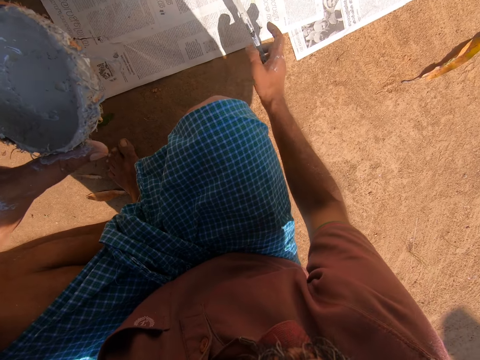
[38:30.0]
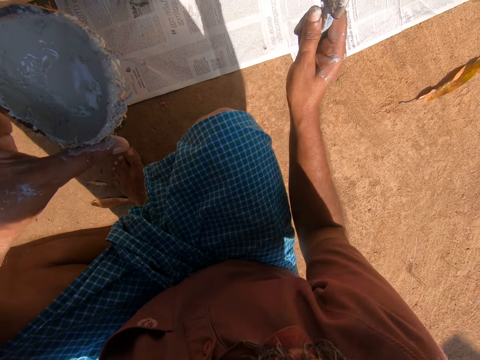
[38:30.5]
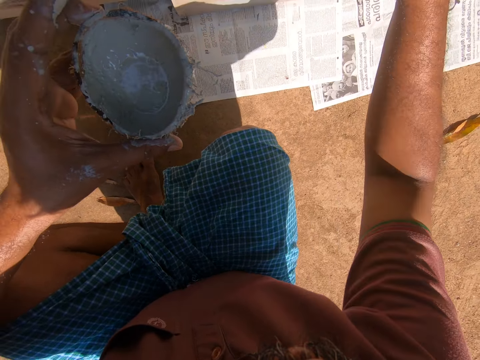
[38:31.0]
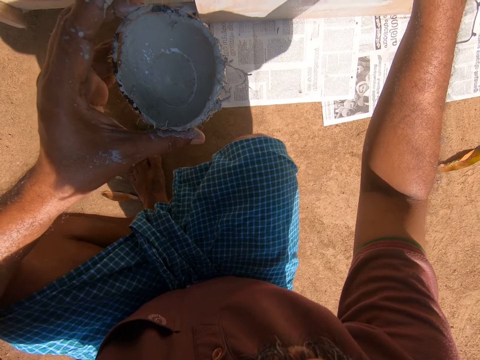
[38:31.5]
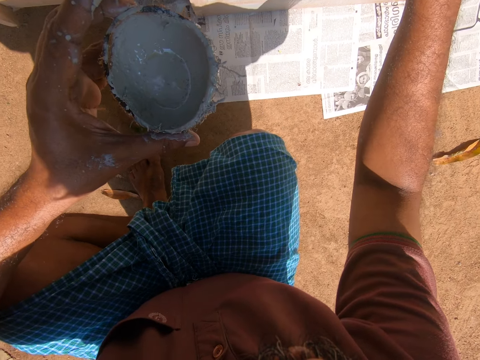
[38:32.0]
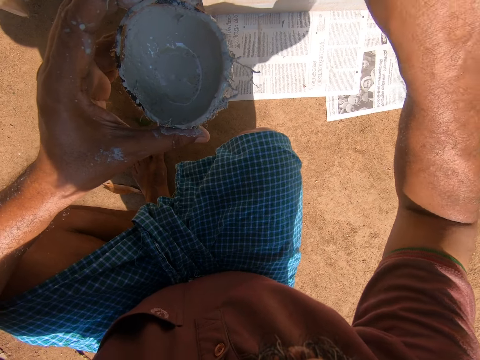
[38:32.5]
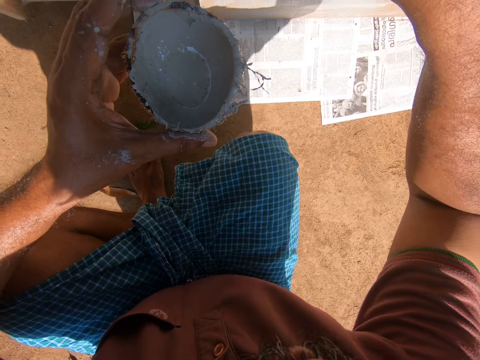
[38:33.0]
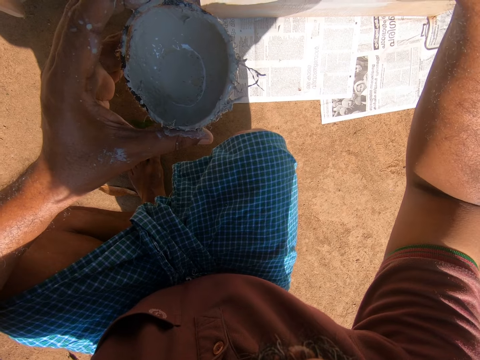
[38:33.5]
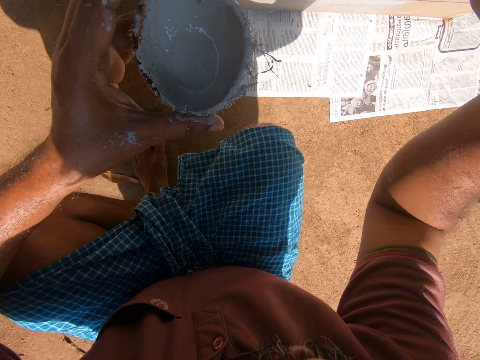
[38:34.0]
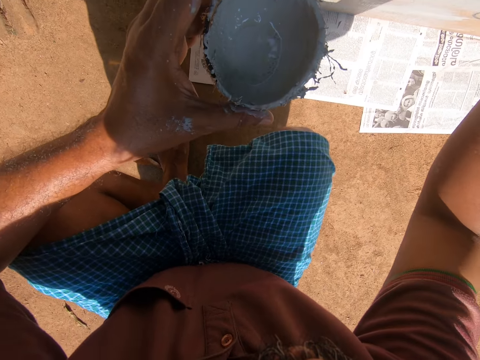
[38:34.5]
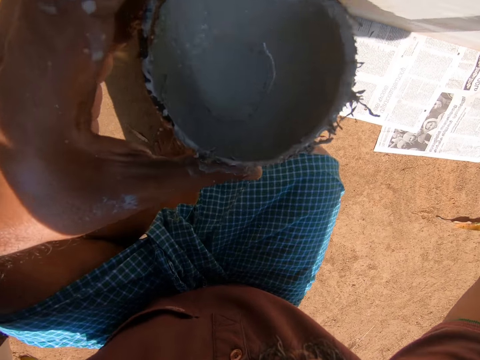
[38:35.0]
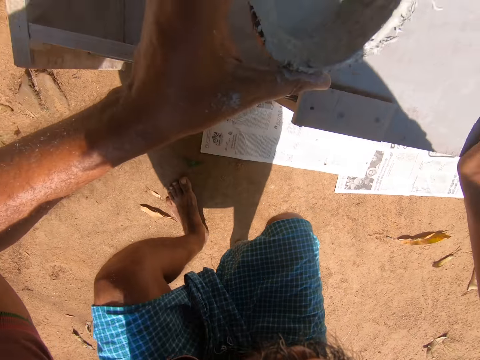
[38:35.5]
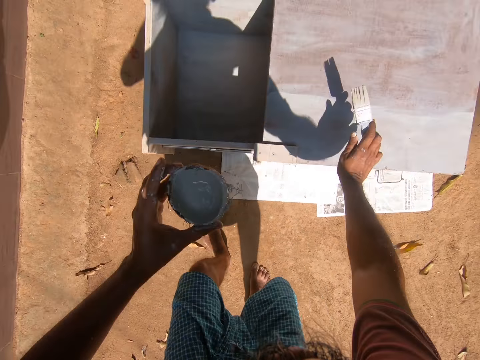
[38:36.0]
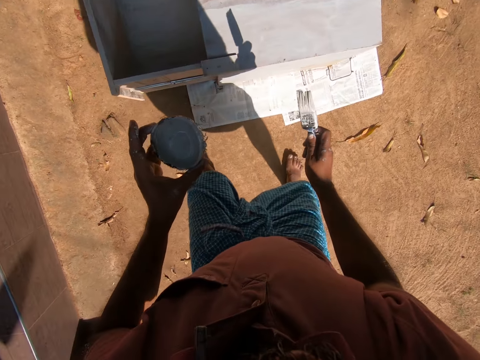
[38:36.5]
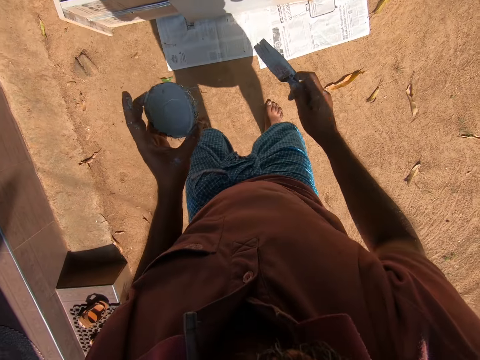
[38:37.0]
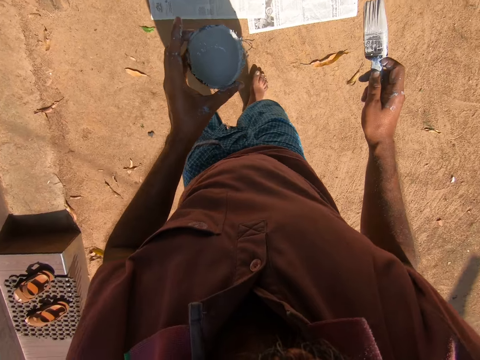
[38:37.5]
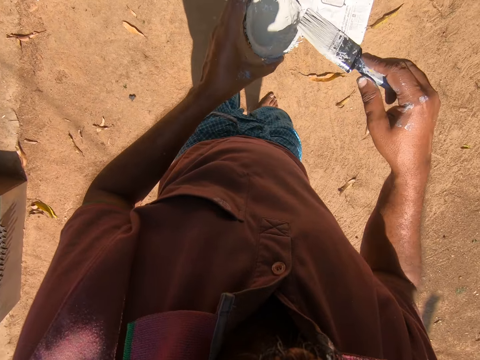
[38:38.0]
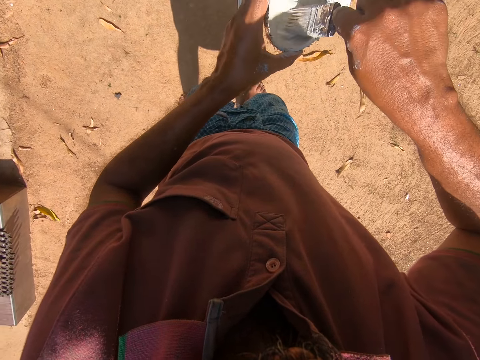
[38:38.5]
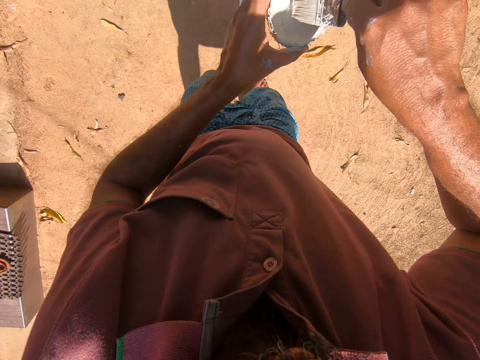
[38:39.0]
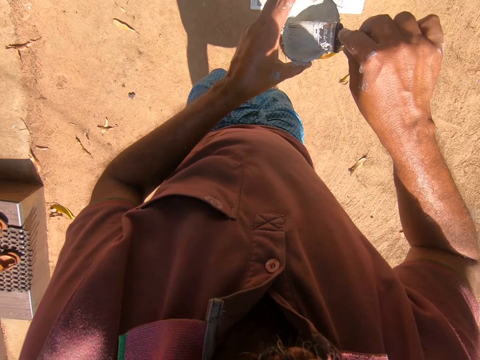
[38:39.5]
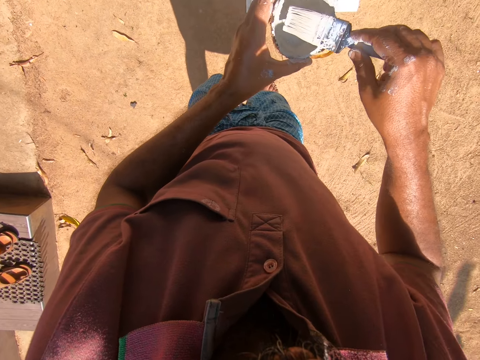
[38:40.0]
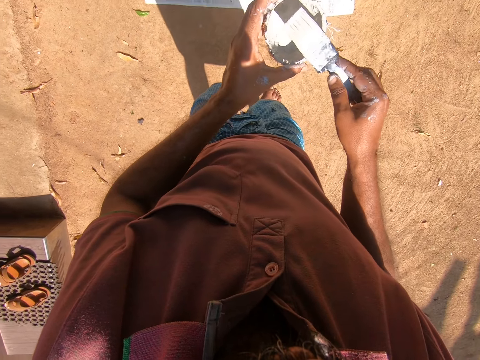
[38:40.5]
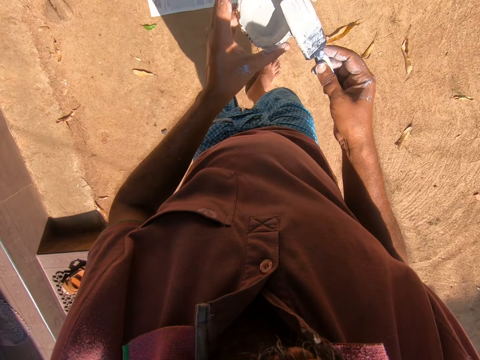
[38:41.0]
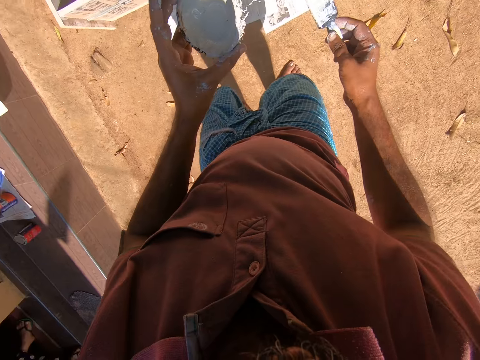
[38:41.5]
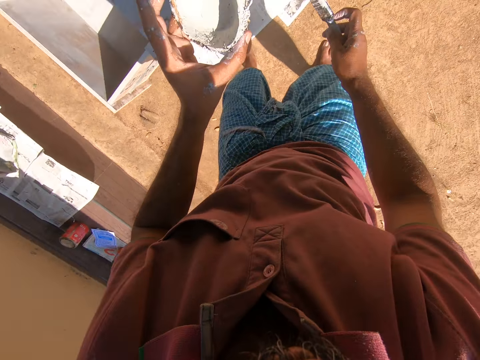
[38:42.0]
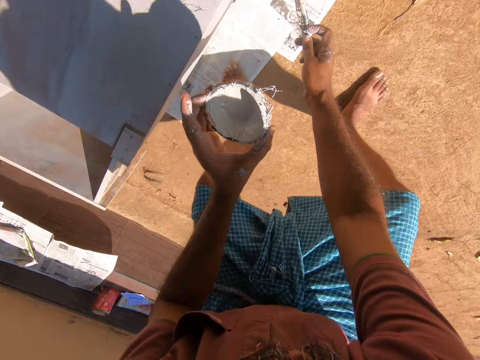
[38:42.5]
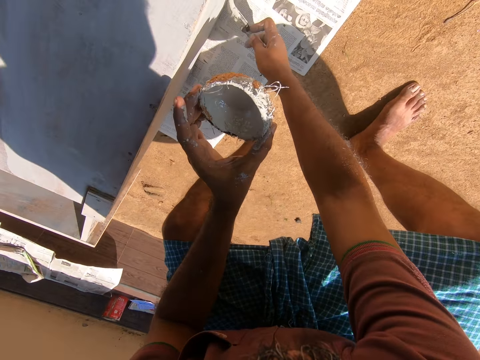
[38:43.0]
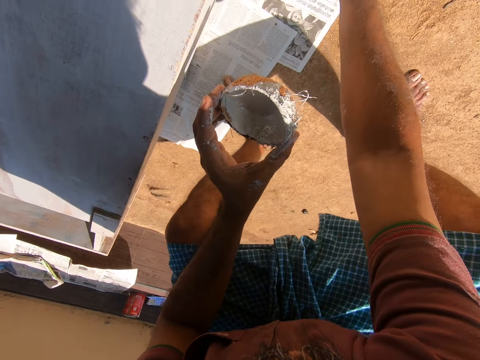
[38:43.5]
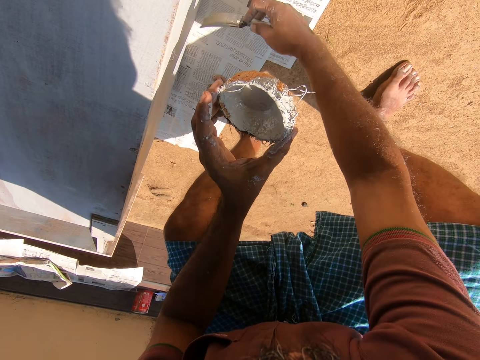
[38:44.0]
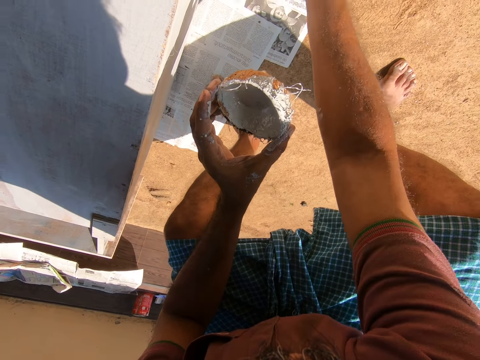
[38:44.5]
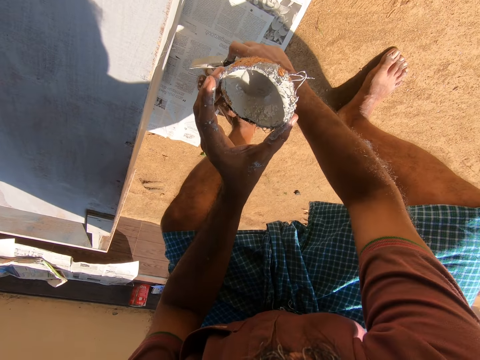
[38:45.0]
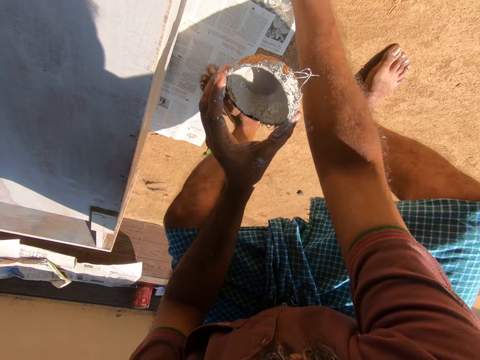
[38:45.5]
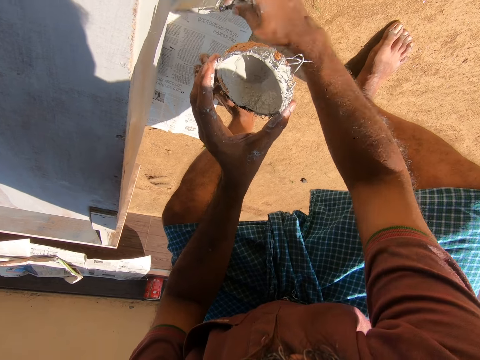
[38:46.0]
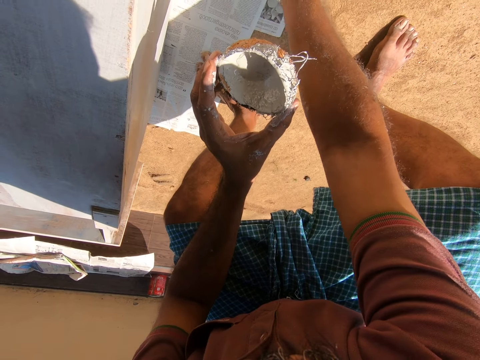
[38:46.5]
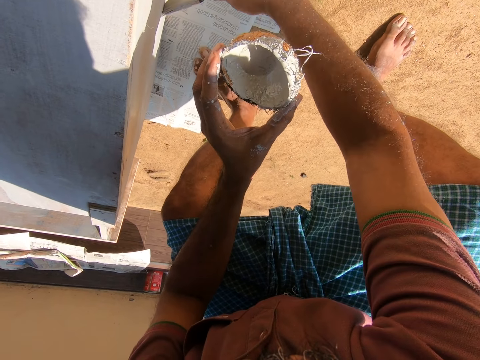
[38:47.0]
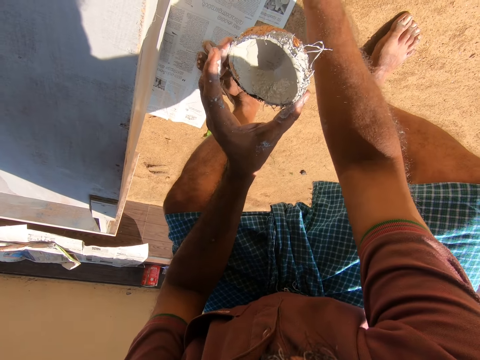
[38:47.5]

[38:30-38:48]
The camera wearer paints the drawer. He holds the drawer with the left hand. He adjusts his body position. He stands up. He takes paint from the coconut shell with the paintbrush. He squats. He paints the drawer with the paintbrush.

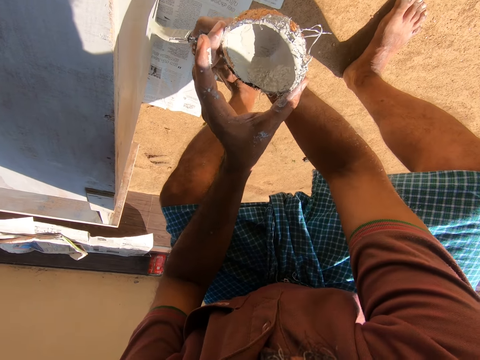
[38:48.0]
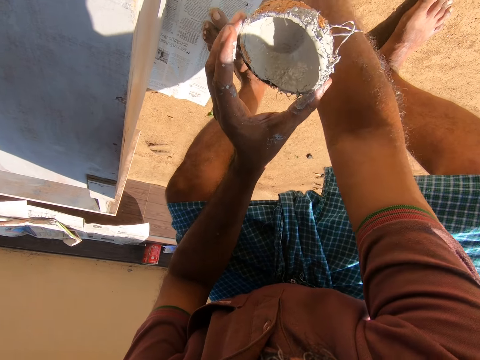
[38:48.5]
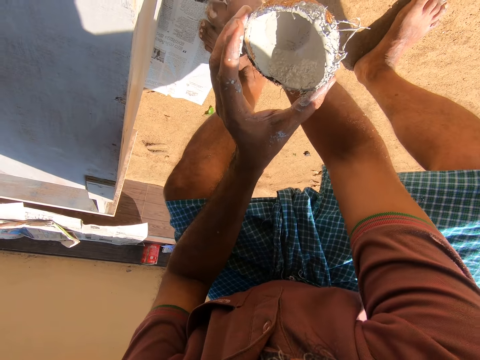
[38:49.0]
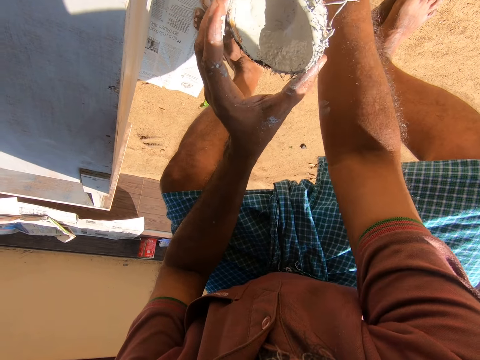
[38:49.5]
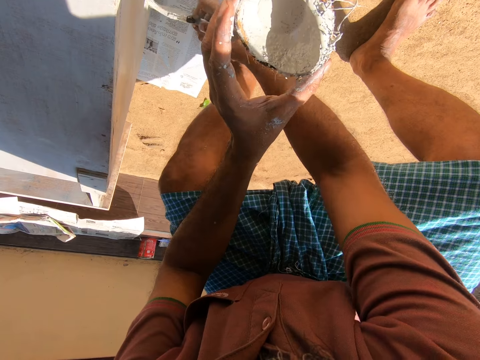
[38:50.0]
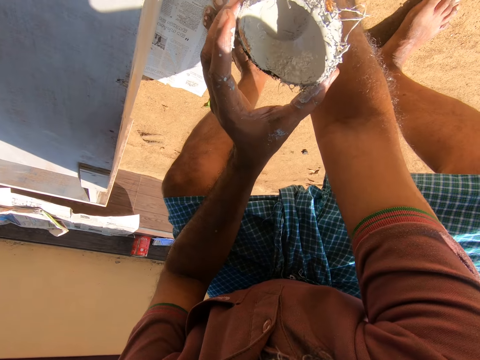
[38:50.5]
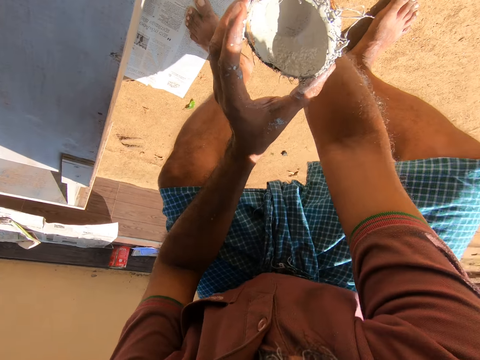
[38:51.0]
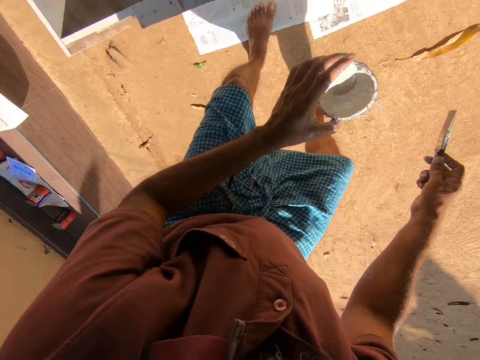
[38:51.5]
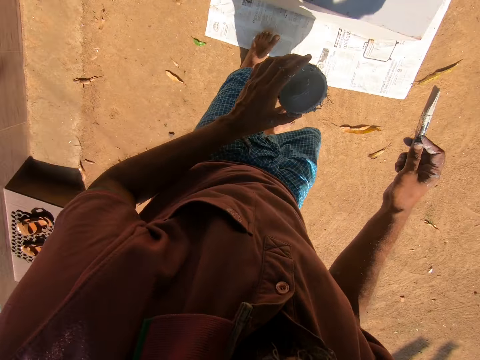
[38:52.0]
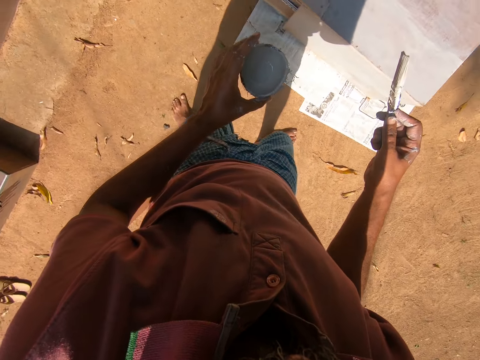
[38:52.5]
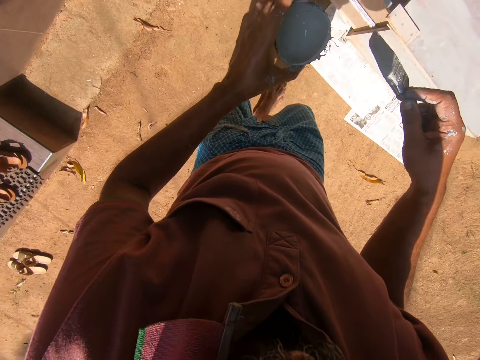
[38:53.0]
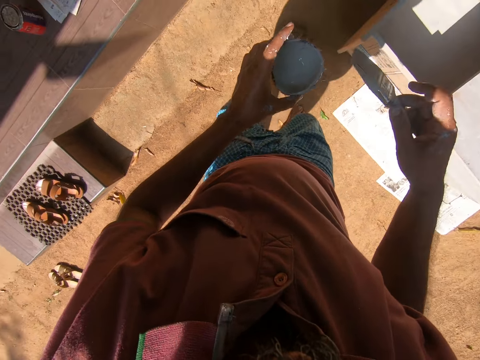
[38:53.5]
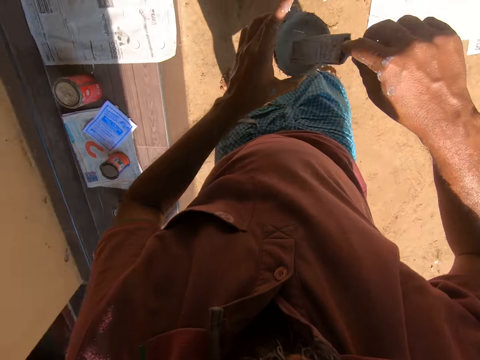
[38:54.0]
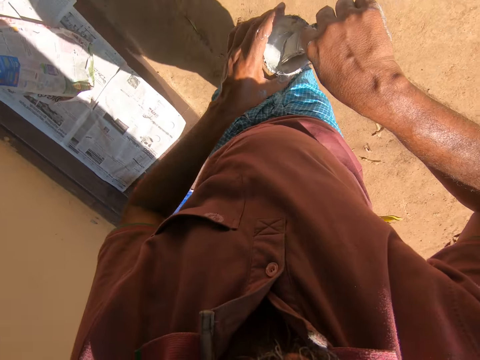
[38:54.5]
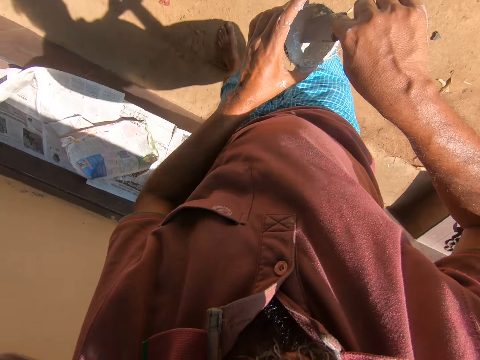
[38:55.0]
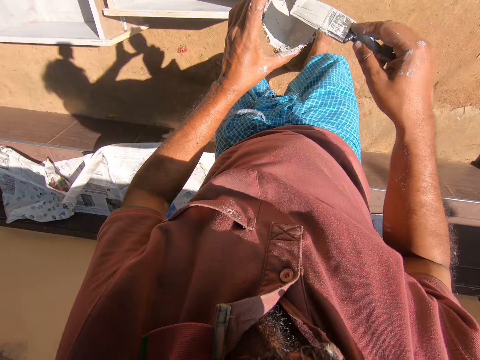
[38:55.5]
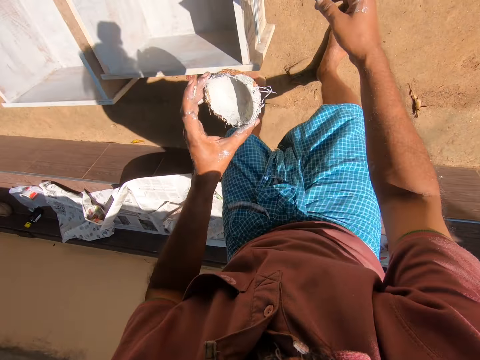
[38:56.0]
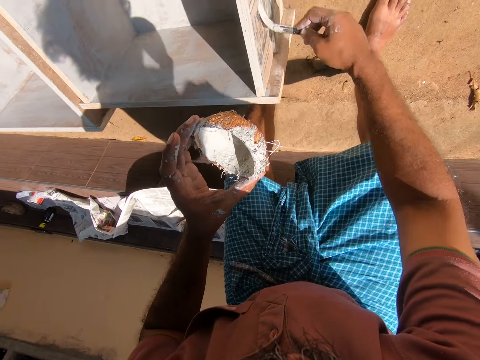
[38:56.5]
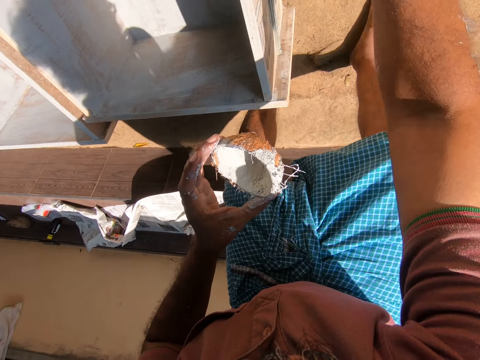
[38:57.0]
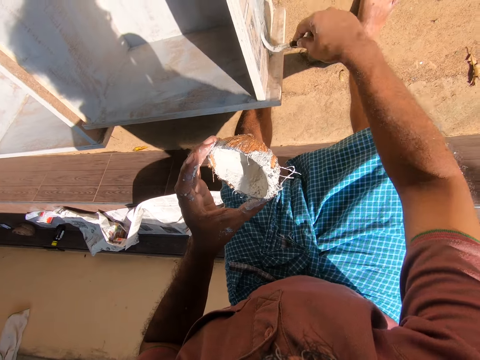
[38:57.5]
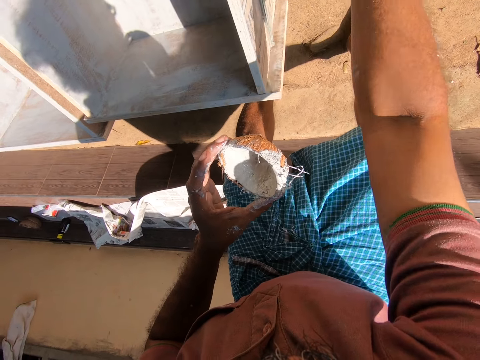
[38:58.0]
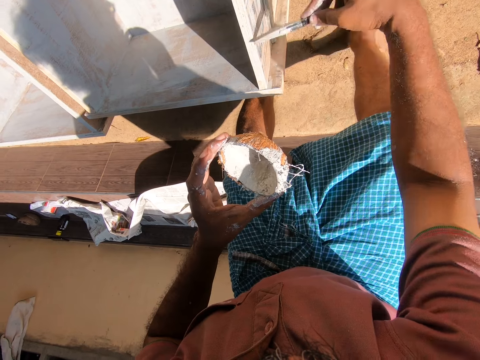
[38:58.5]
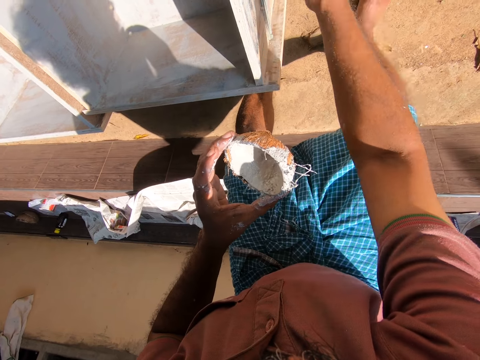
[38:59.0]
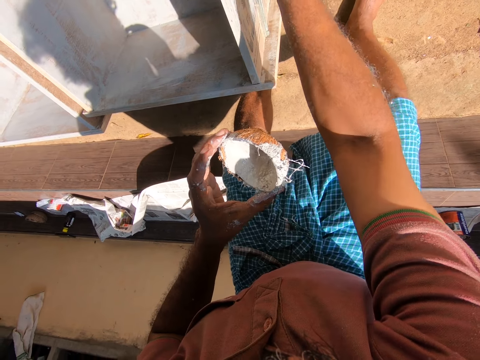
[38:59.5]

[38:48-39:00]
The camera wearer adjusts his body position. He turns around. He walks around. He takes paint from the coconut shell with the paintbrush. He paints the drawer with the paintbrush.
